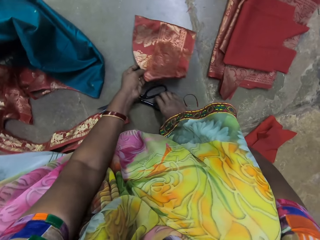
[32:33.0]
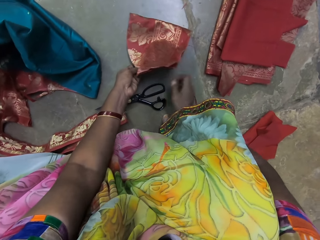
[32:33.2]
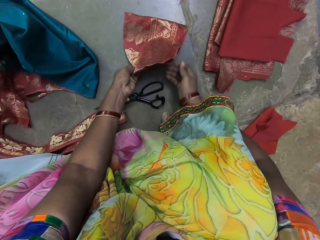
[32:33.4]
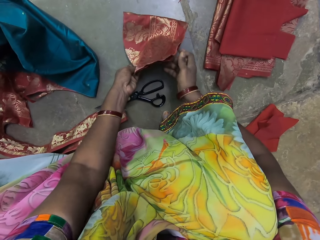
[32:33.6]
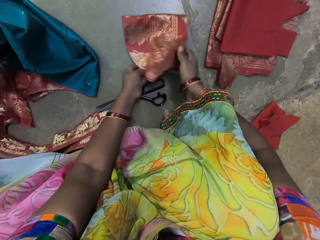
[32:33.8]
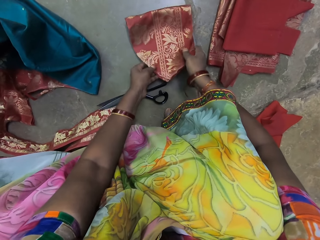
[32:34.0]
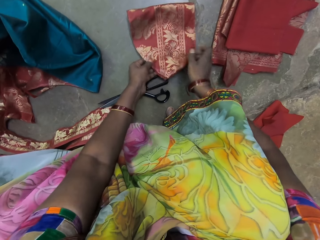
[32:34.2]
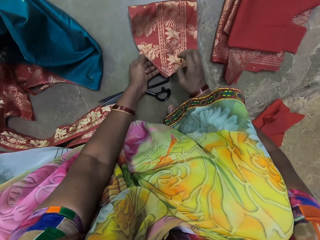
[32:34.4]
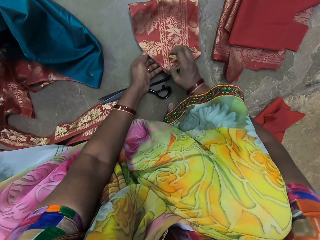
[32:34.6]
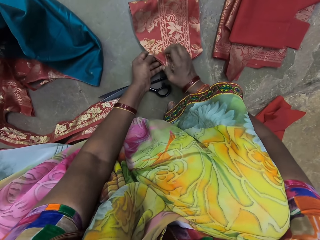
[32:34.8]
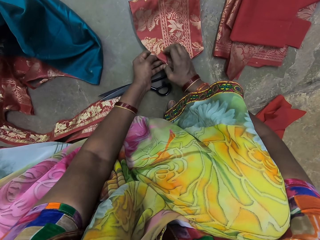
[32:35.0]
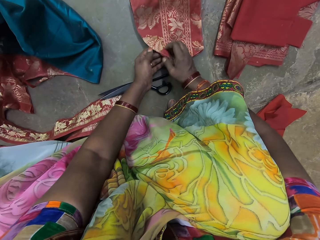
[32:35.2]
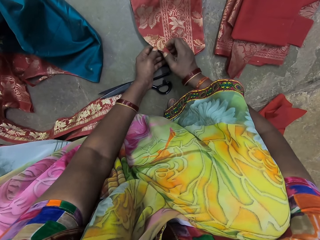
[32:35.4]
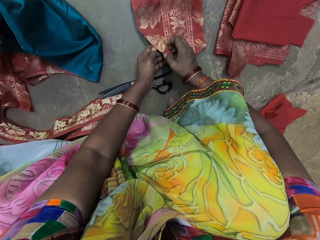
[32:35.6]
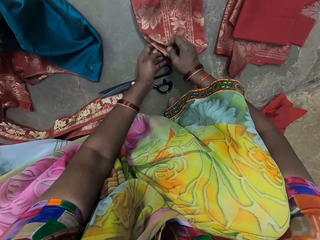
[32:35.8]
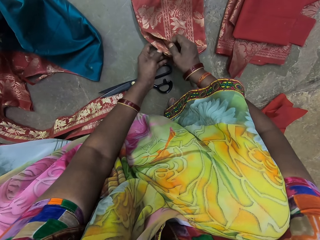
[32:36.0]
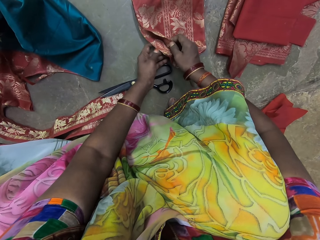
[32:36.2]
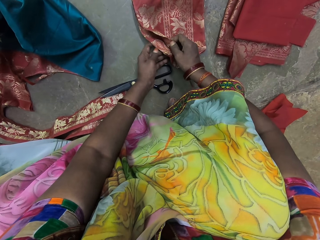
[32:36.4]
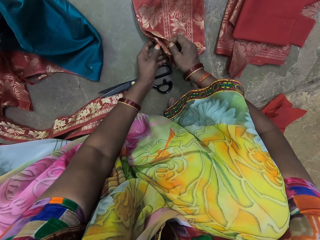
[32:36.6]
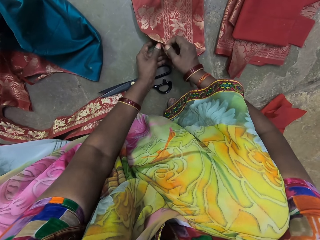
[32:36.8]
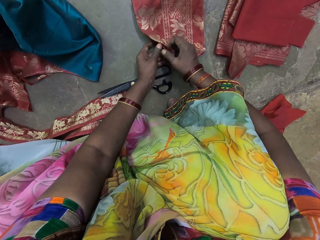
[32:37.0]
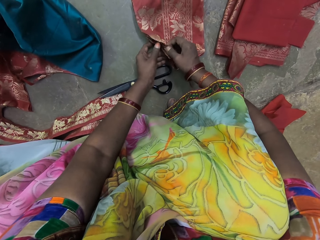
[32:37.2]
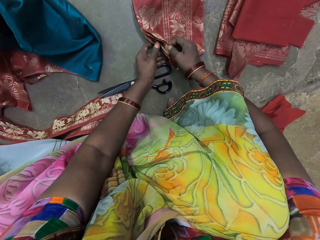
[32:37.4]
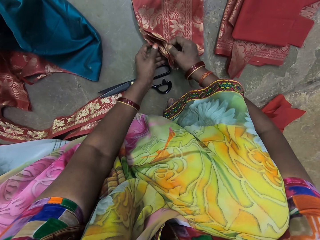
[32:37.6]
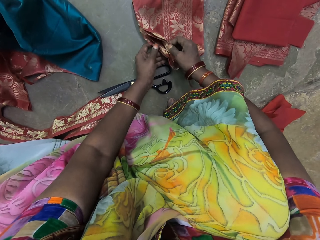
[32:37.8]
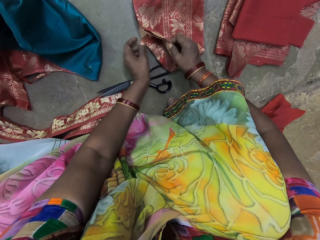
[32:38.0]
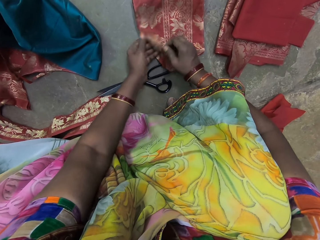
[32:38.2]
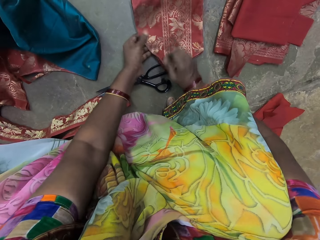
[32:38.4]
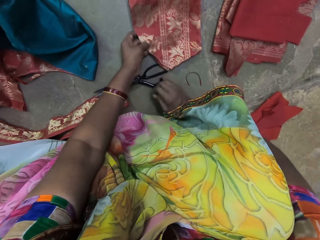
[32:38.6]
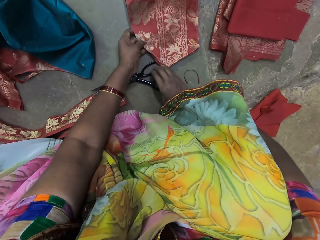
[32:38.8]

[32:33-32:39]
The camera wearer lifts the piece of fabric on the floor with her left hand. She moves the piece of fabric with her left hand. She holds the piece of fabric with her hands. She removes her right hand from the piece of fabric in her left hand. She checks the piece of fabric in her left hand with her right hand. She touches the fabric. She places the piece of fabric on the floor with her left hand.

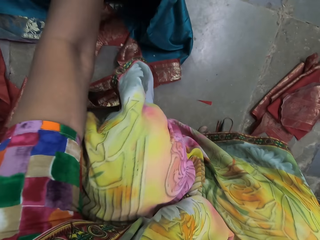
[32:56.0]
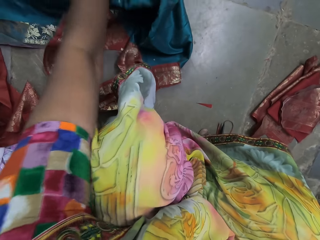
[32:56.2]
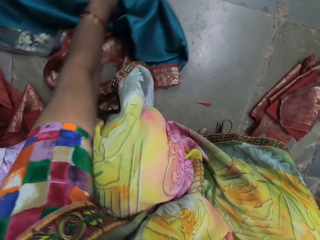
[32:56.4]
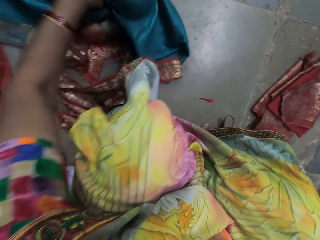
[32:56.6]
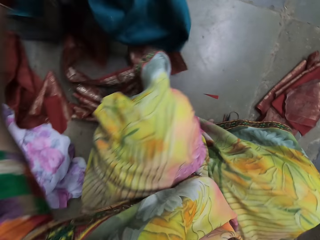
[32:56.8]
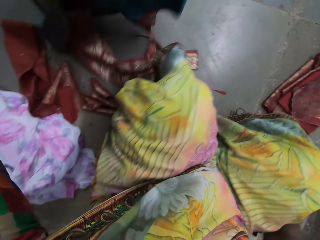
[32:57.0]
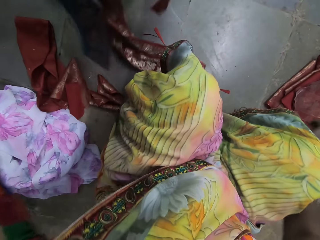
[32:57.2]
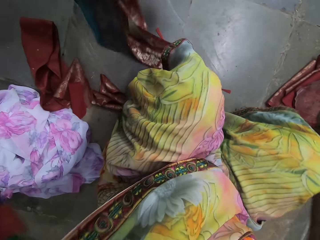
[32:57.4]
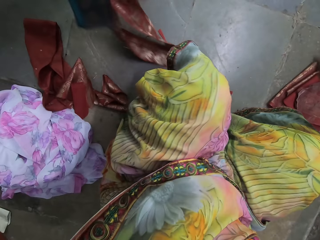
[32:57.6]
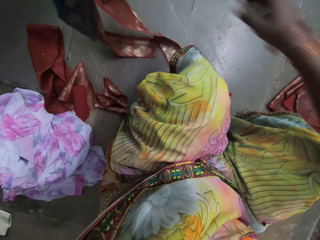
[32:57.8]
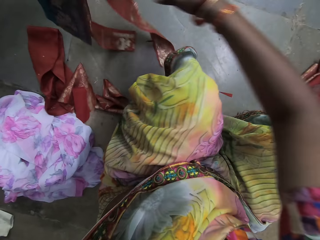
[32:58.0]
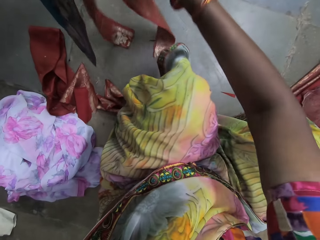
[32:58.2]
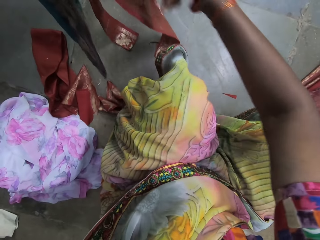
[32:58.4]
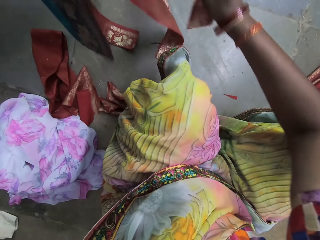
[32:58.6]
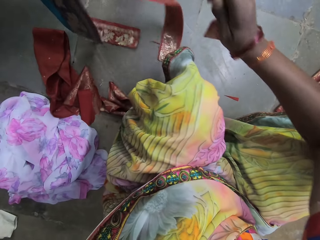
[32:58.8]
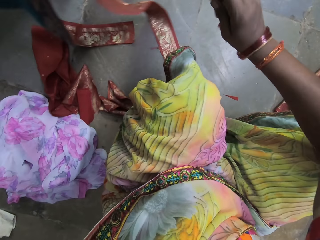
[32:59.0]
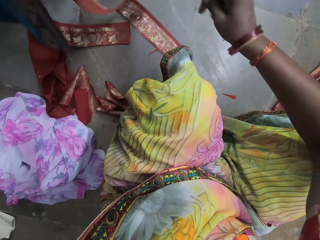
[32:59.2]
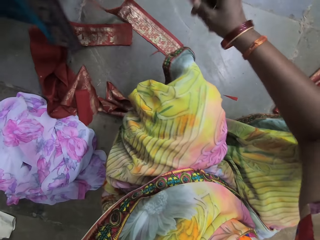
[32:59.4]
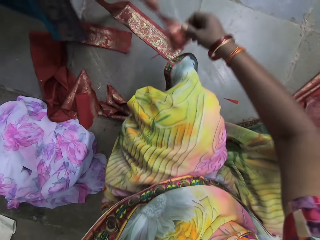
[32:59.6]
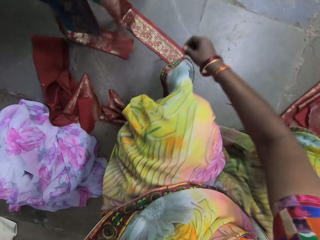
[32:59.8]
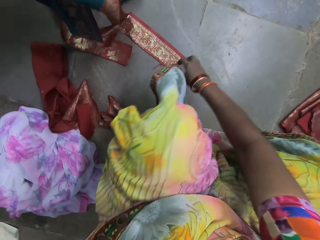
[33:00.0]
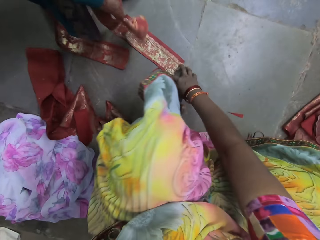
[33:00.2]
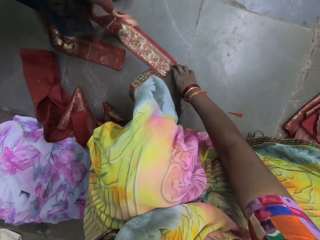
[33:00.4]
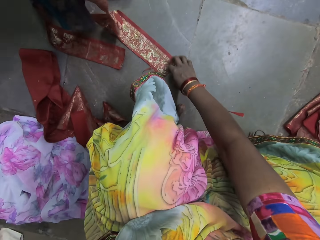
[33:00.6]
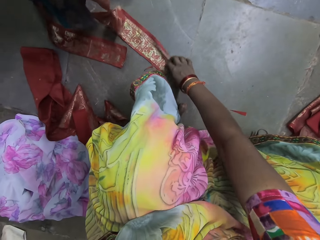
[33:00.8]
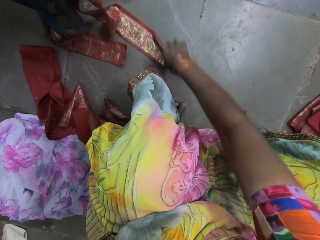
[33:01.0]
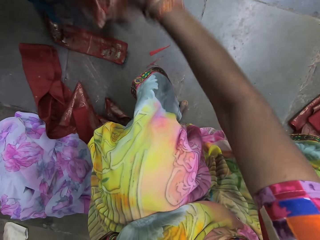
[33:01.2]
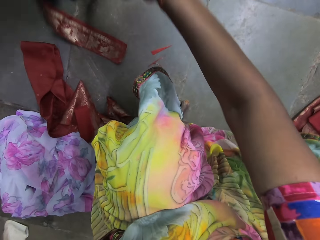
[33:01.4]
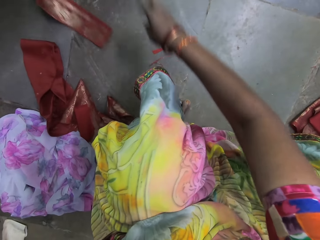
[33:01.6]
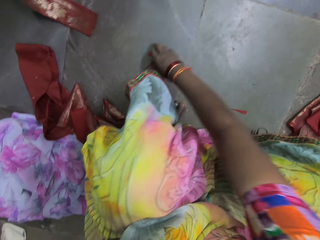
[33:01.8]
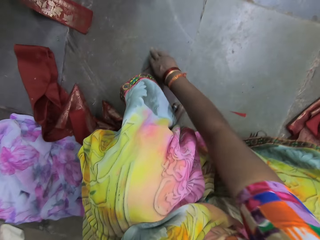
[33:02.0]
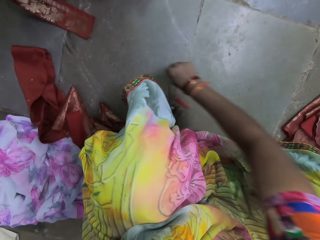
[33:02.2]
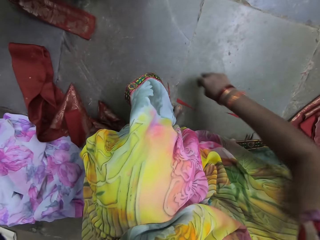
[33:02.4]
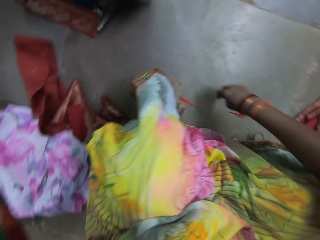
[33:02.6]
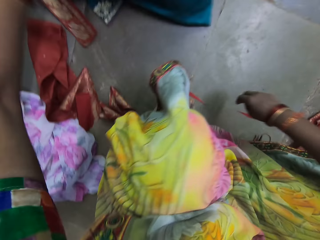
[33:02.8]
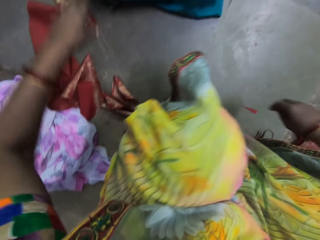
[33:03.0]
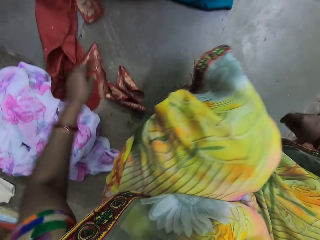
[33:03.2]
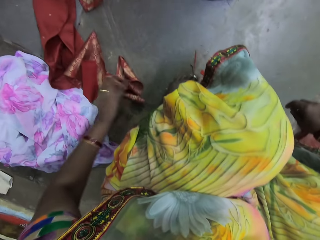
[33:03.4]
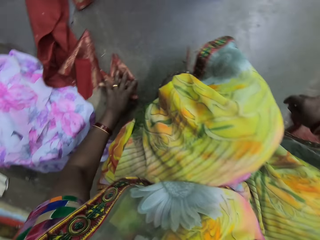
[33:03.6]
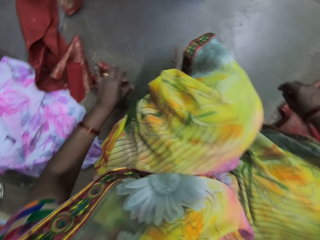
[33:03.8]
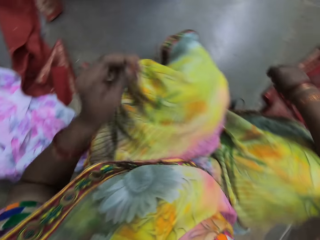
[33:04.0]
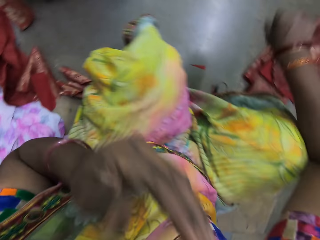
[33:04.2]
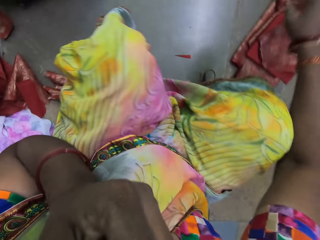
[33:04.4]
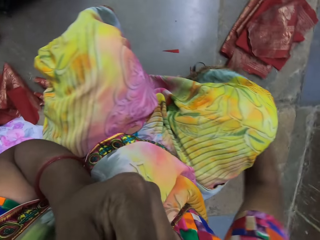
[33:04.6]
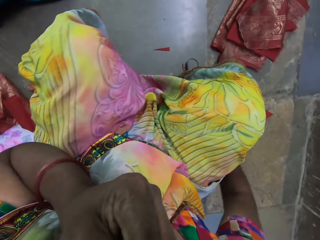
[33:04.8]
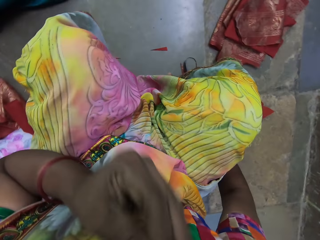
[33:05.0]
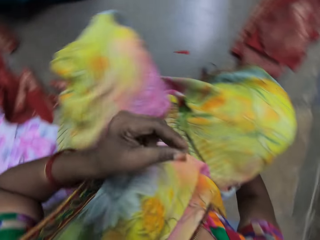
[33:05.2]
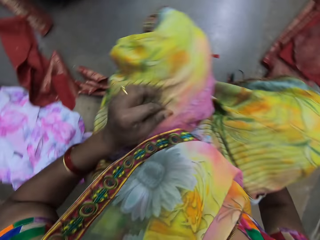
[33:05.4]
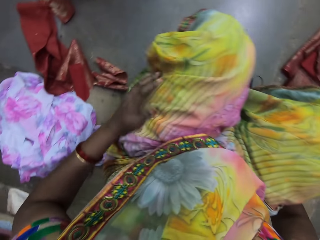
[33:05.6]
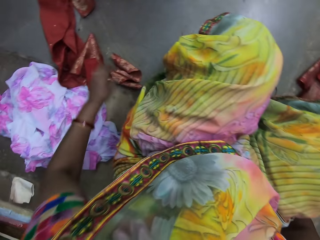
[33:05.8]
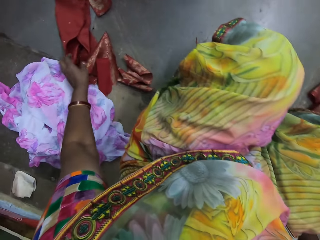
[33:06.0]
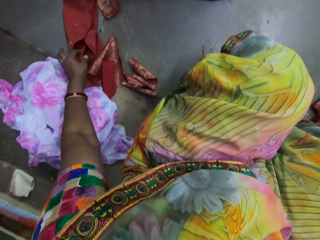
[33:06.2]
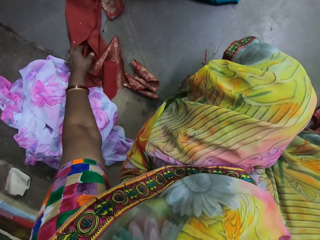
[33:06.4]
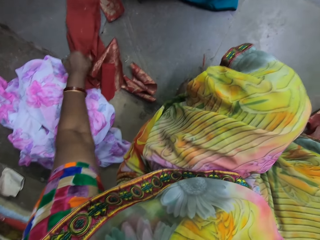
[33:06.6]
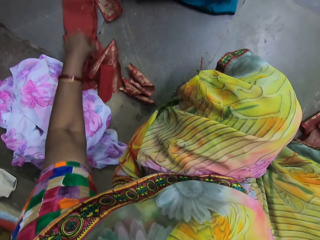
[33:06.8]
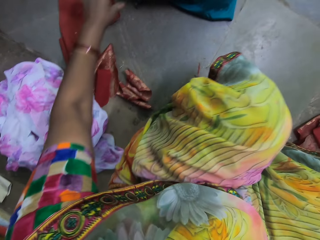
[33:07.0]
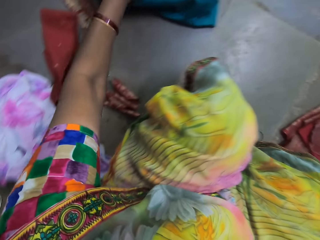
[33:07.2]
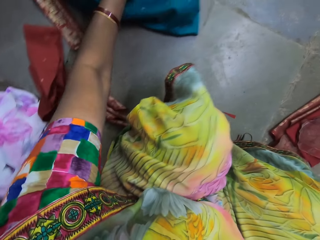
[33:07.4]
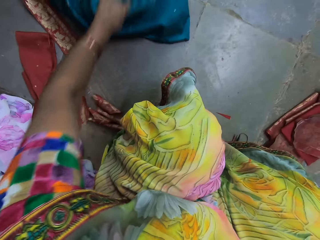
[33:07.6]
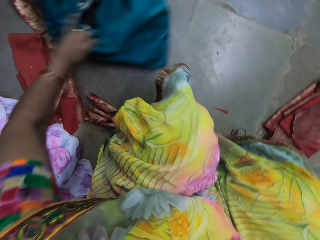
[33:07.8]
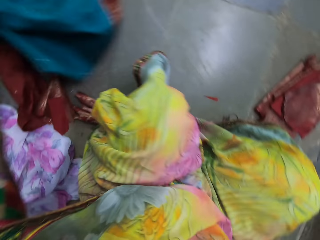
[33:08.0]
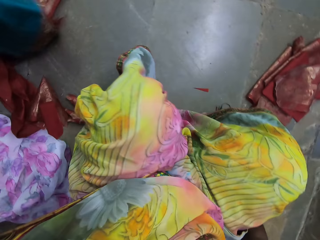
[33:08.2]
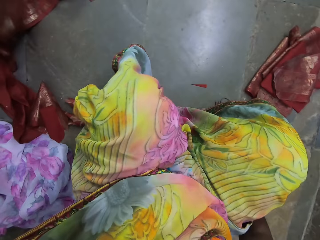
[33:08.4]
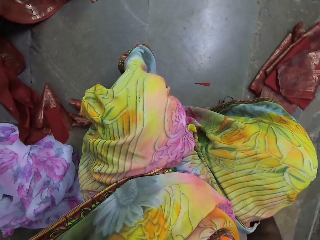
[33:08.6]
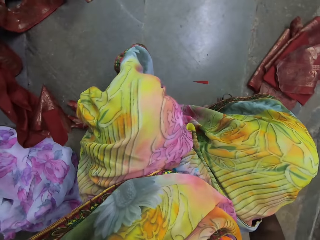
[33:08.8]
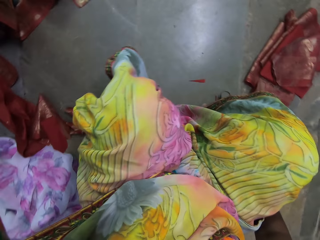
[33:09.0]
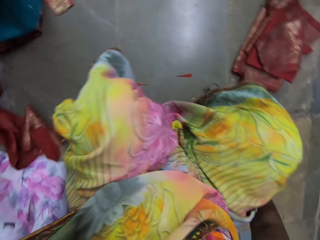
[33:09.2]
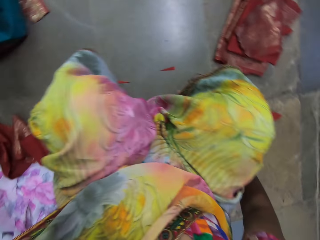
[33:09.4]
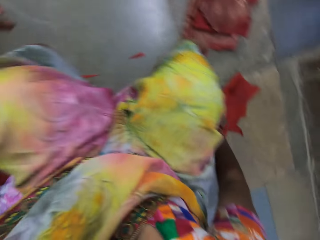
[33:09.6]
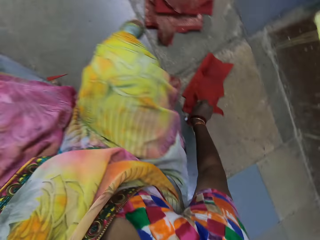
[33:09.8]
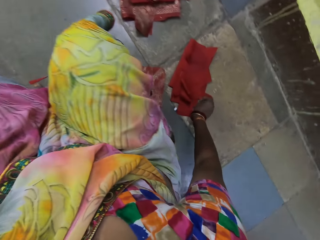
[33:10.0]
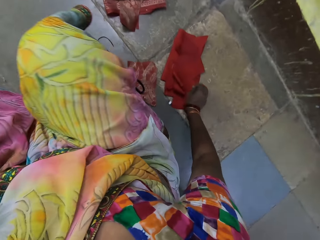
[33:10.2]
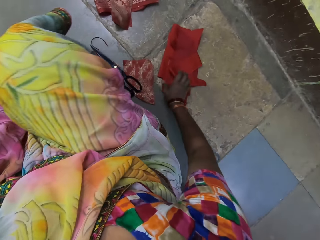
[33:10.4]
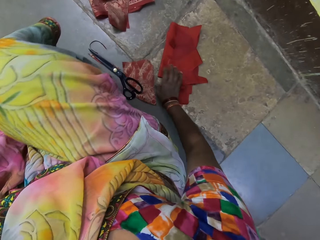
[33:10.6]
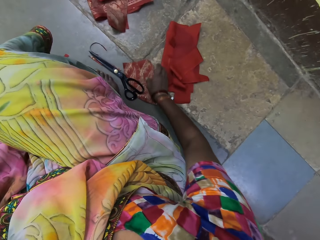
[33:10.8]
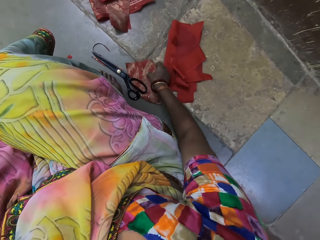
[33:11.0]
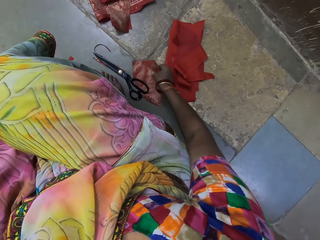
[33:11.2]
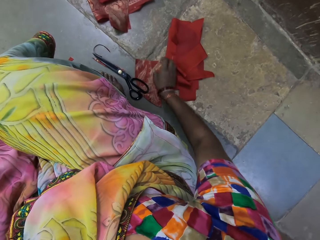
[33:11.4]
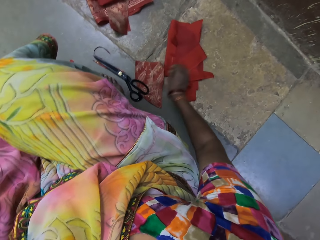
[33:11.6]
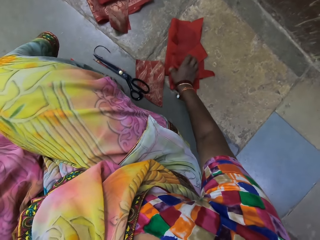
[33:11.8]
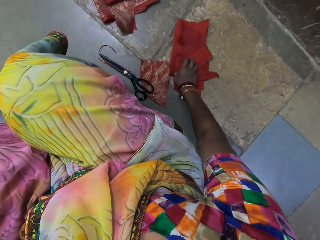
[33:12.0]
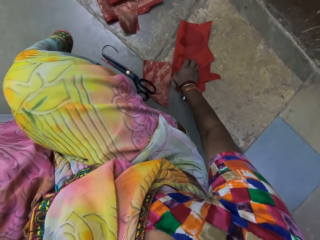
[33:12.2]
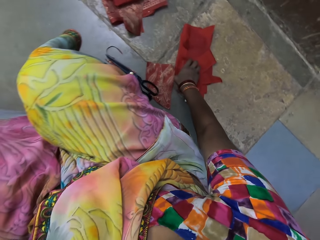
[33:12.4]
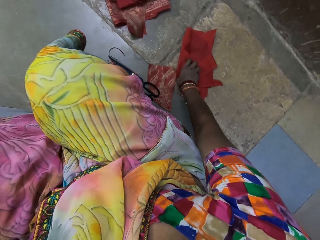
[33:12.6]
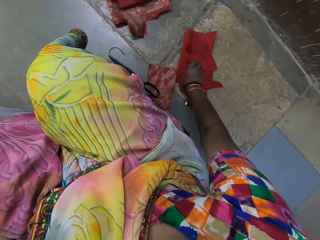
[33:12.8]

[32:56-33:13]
The camera wearer picks up the fabric from the floor with her left hand. She holds the fabric with her hands. She picks up the fabric from the floor with her right hand. She moves a piece of fabric on the floor with her right hand. She drops the fabric on the floor with her left hand. She touches the piece of fabric on the floor with her left hand. She touches her face with her left hand. She rubs her left hand on her cloth. She touches the piece of fabric on the floor with her left hand. She moves the fabric on the floor with her left hand. She moves the piece of fabric on the floor with her right hand. She picks up the fabric.
